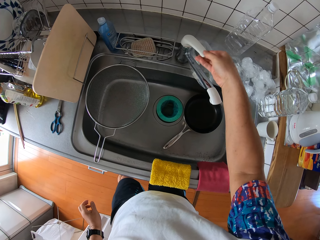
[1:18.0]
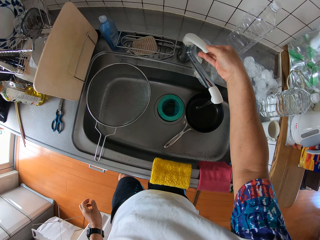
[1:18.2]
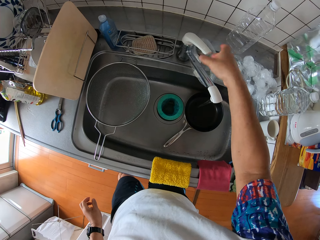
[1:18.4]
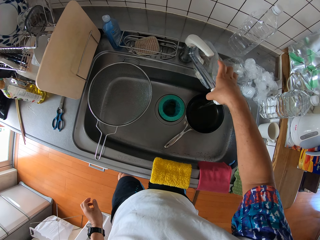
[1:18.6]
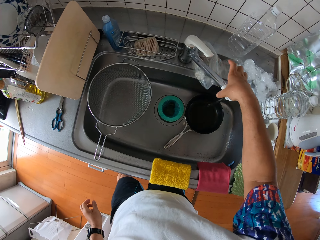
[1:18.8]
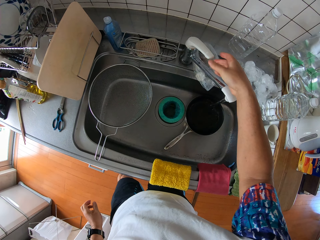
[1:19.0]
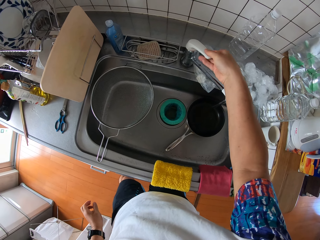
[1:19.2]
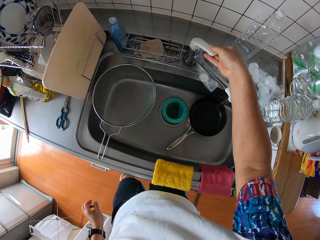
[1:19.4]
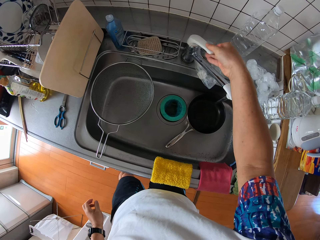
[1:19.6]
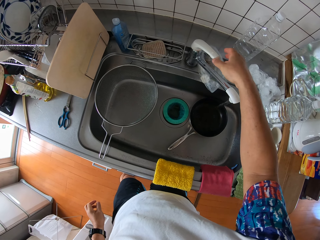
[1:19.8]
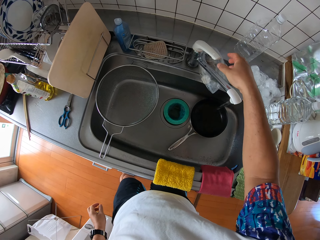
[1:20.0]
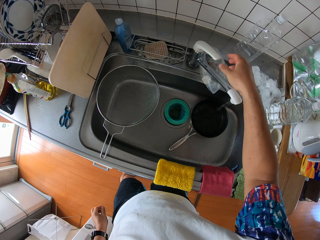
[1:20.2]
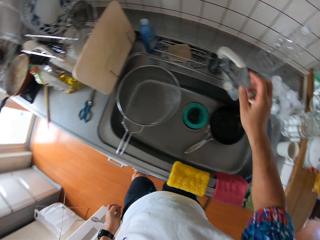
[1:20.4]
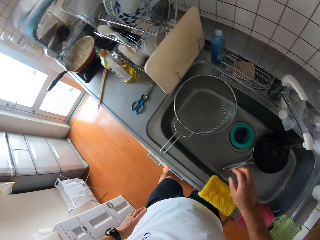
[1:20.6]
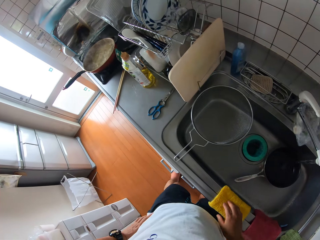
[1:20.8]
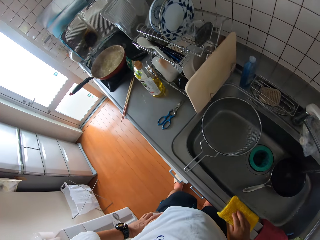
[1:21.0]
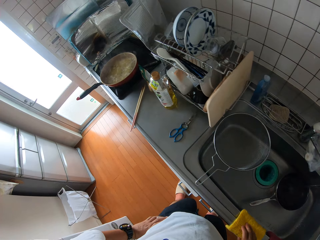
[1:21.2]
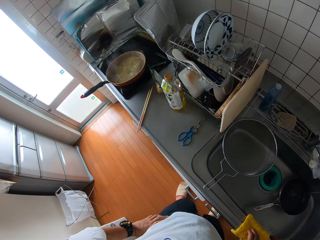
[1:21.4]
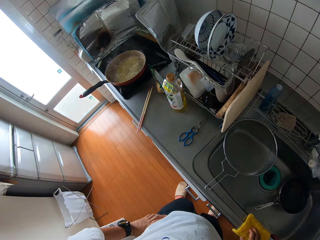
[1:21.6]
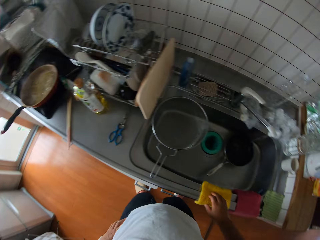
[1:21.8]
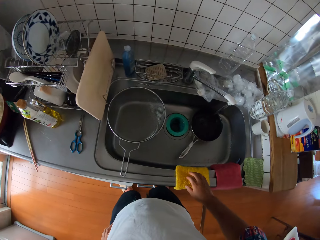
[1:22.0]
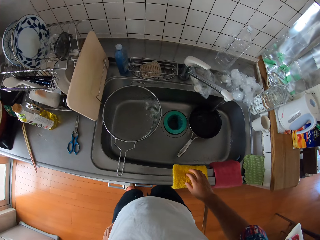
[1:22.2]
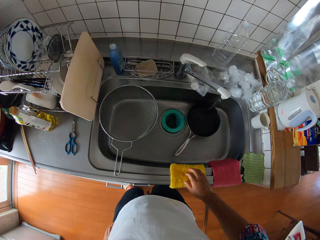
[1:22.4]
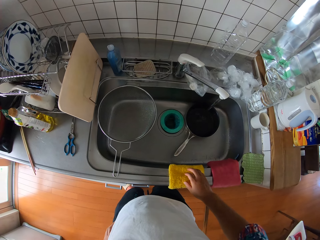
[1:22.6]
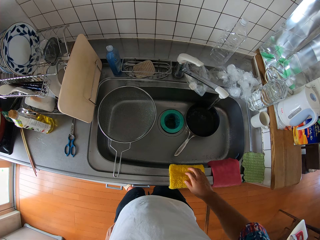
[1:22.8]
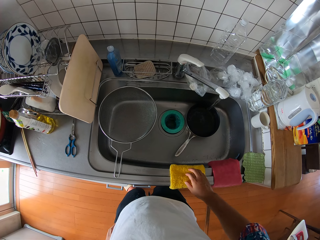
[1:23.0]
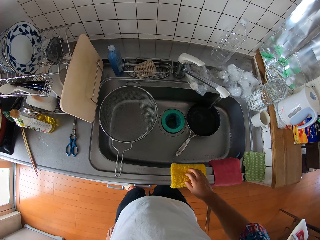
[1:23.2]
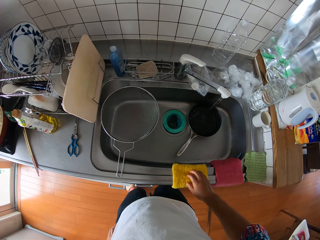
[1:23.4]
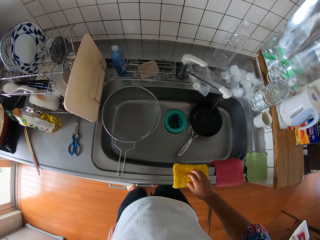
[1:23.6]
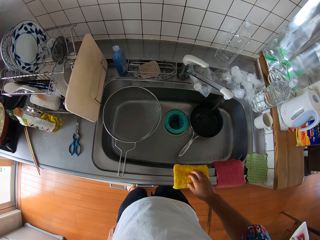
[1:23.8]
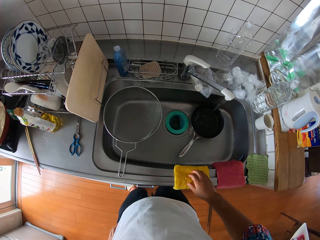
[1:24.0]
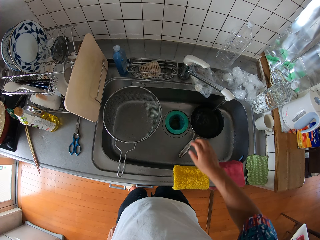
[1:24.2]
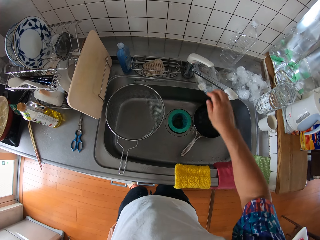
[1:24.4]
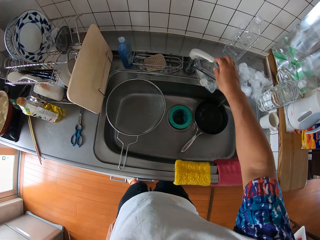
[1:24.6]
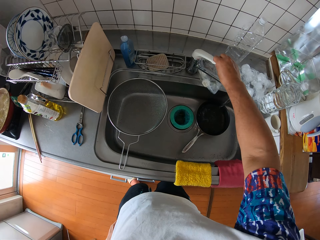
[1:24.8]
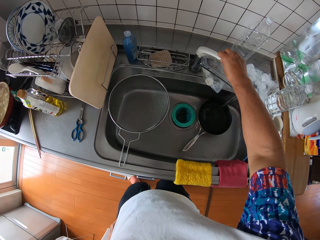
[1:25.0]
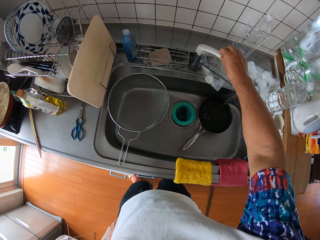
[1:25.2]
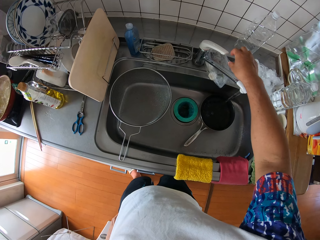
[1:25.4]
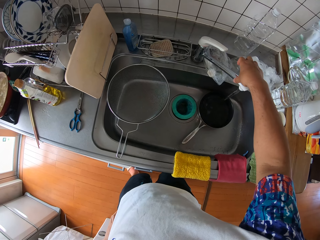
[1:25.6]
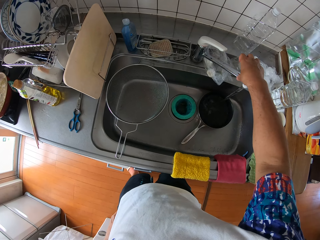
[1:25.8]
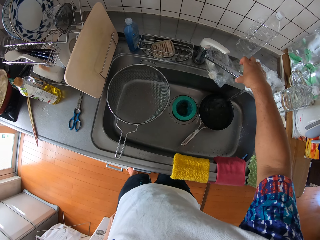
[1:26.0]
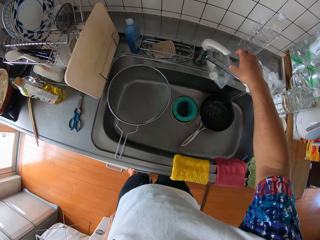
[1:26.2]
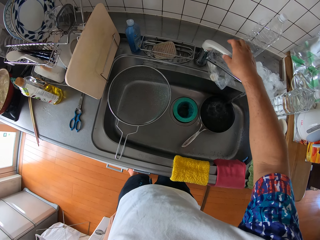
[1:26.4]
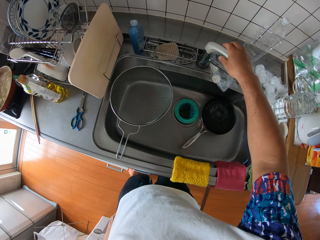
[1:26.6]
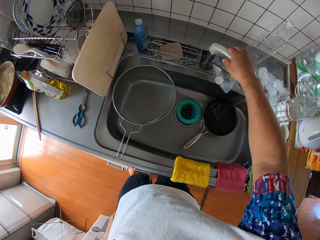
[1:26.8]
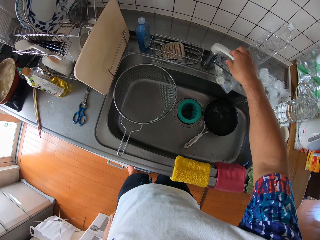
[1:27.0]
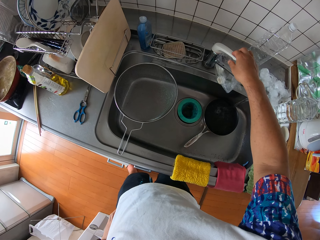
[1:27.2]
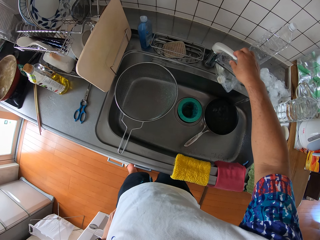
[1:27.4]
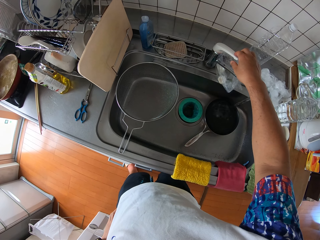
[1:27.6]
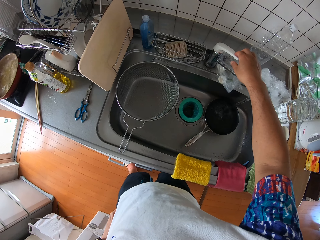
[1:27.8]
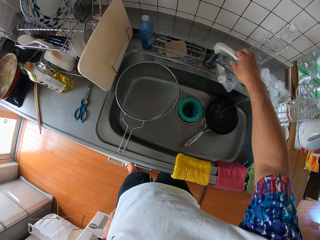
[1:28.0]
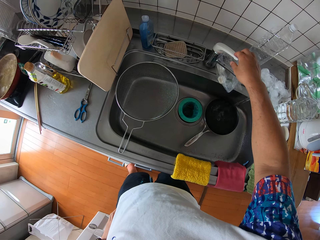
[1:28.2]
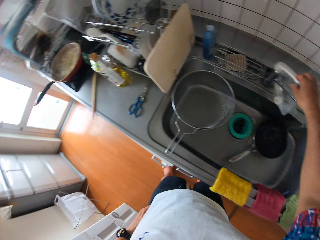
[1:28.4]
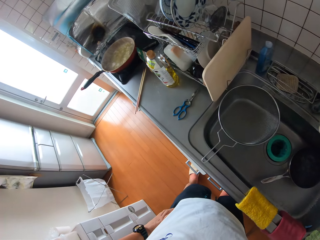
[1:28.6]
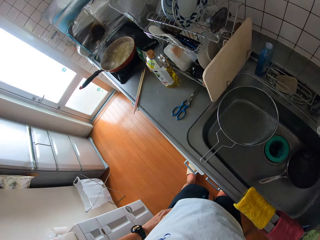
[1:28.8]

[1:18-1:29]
The camera wearer pours water into the frypan. They adjust the water tap.

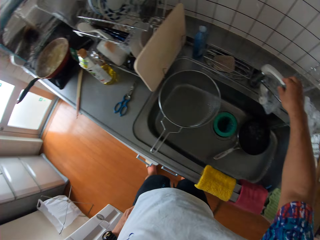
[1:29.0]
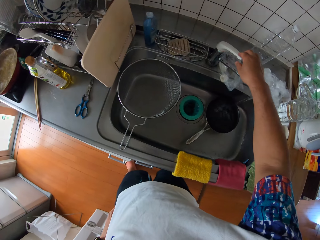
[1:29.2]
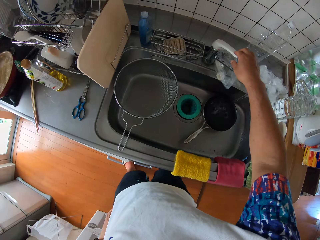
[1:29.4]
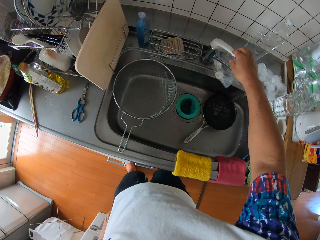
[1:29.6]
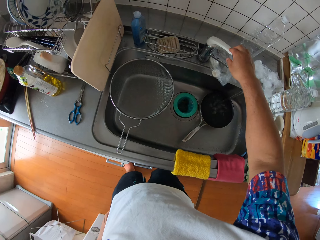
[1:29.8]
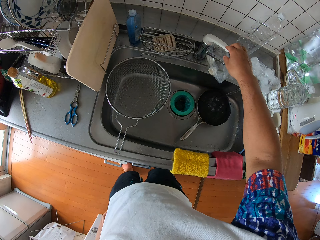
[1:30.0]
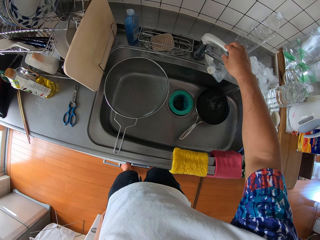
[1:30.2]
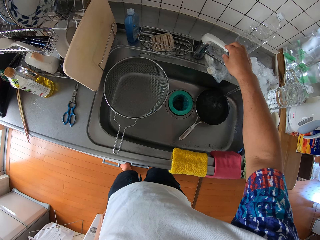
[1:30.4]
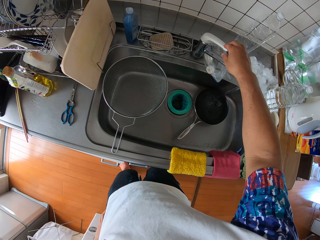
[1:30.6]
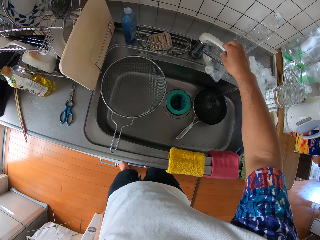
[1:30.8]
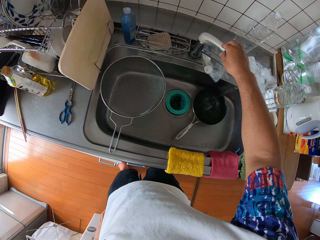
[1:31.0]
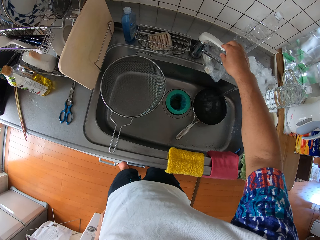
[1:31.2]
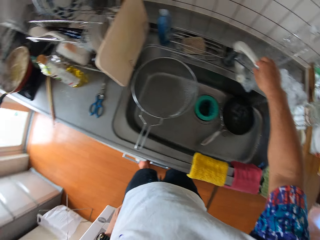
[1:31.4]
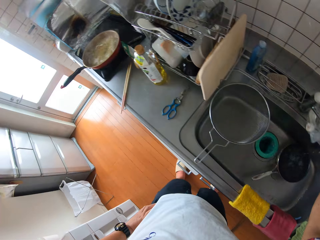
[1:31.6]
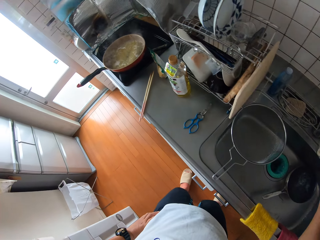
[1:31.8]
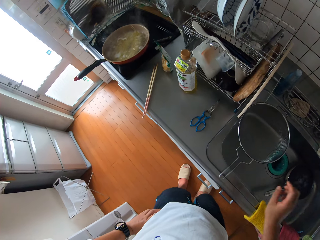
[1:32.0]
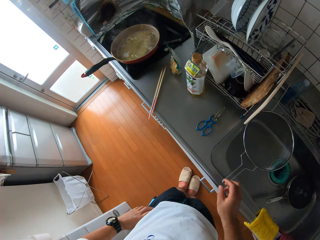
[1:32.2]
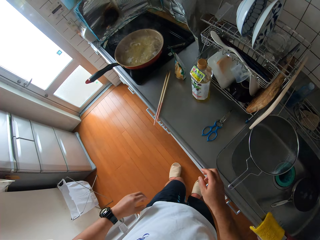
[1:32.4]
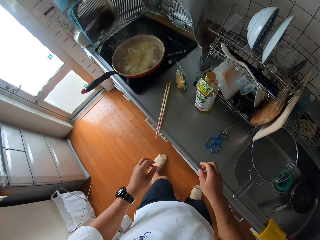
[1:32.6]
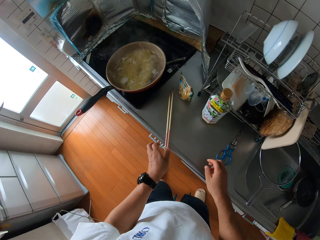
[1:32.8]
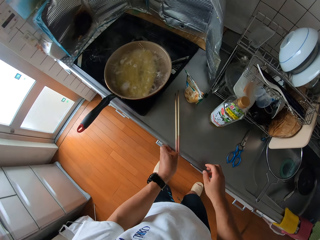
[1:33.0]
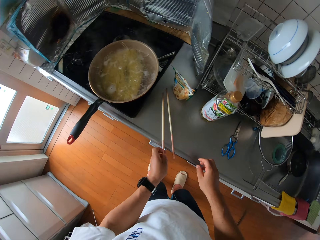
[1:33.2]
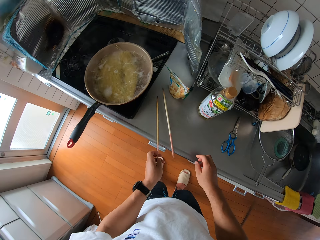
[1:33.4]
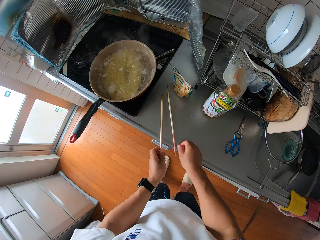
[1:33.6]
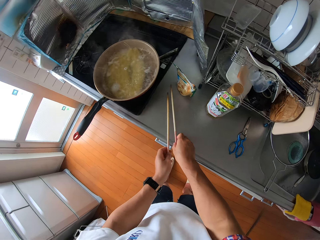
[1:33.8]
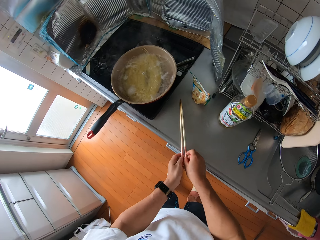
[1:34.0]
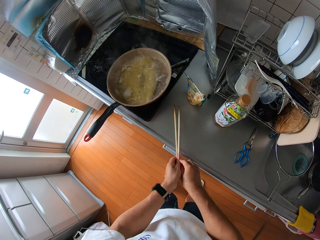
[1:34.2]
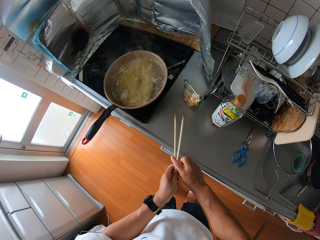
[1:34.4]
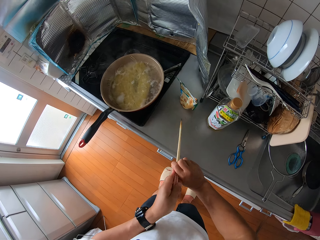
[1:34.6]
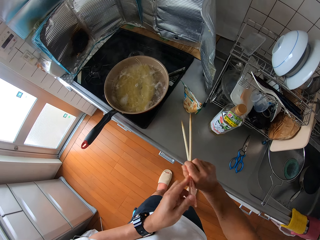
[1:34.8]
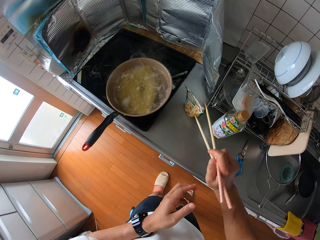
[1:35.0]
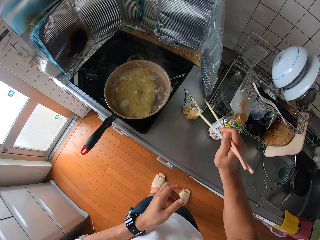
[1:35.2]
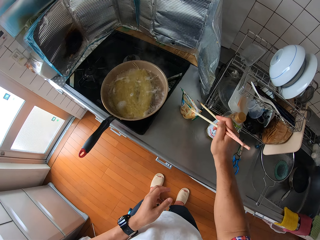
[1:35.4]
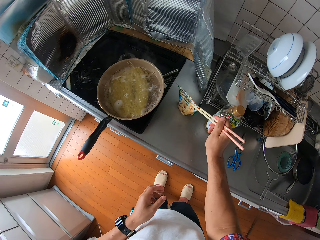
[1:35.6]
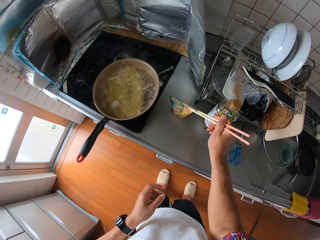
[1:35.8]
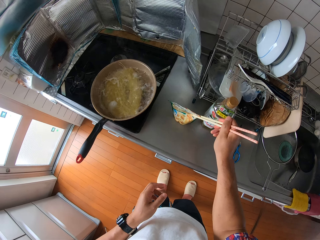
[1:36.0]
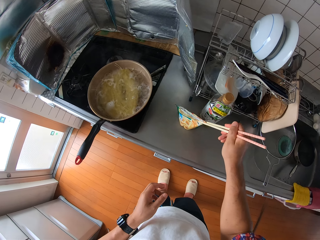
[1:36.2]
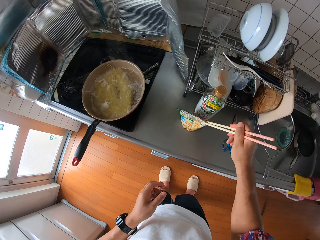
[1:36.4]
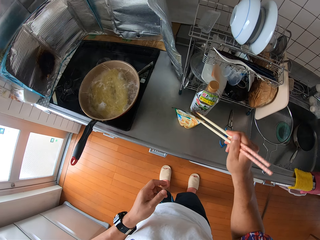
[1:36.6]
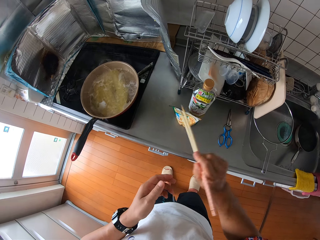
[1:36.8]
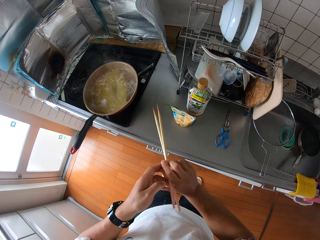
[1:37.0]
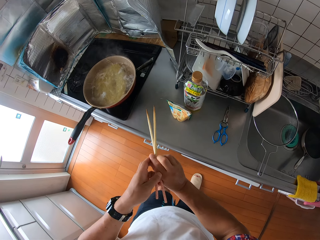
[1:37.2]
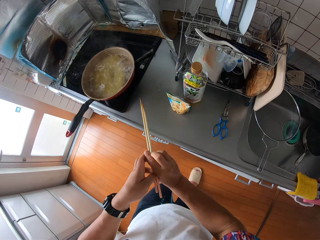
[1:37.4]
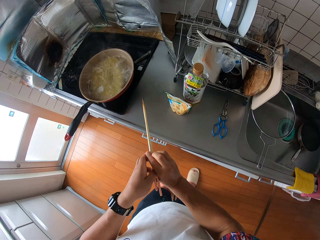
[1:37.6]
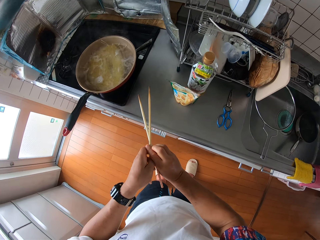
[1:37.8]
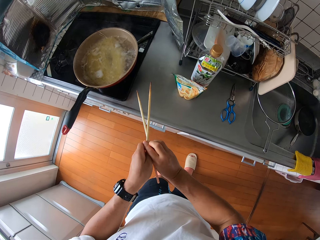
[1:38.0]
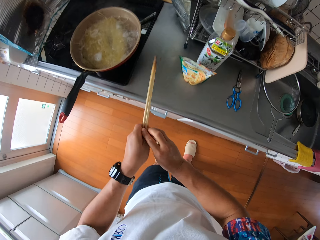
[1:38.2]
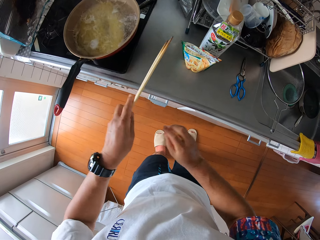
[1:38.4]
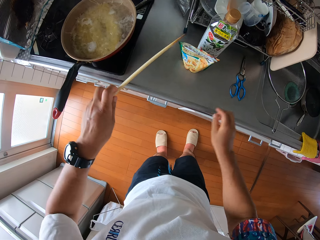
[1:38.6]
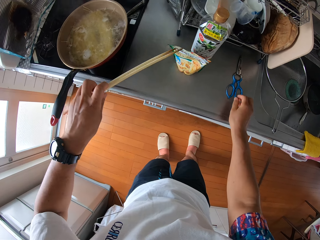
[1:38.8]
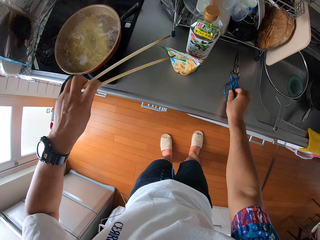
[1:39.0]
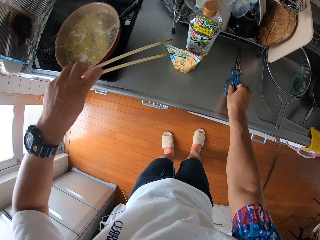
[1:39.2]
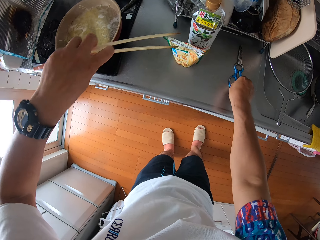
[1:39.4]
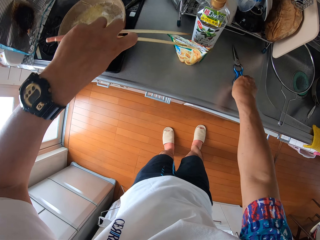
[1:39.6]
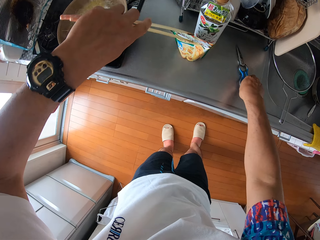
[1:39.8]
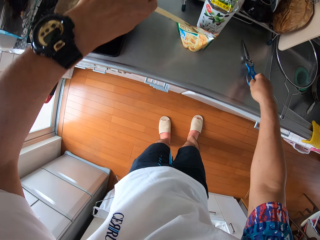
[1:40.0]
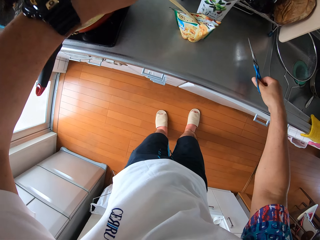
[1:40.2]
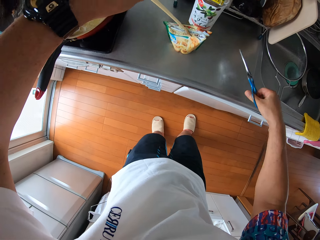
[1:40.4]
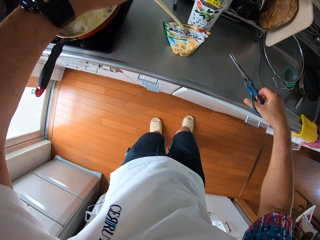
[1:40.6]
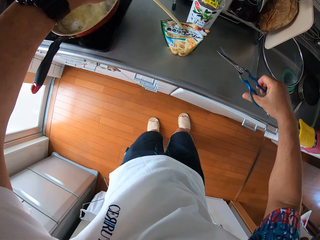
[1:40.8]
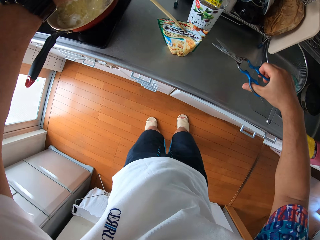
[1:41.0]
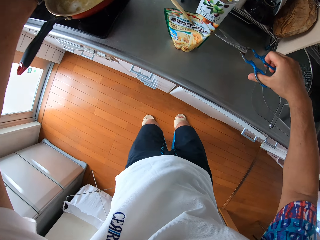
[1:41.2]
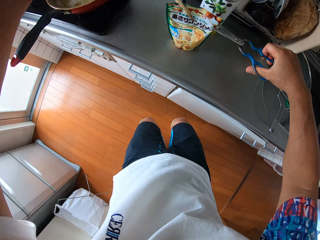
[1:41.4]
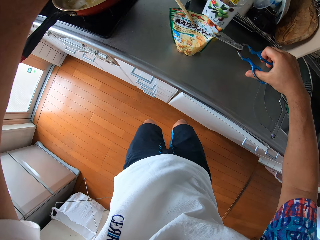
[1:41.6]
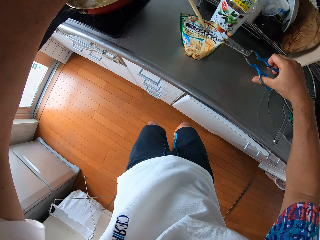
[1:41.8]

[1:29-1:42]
The camera wearer looks at the cooking spaghetti. They pick up the chopsticks from the kitchen slab. They pull the noodles. They hold the noodles with the chopsticks. They pick up the scissors.
